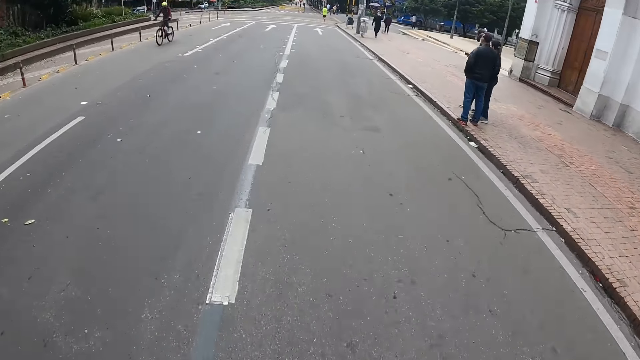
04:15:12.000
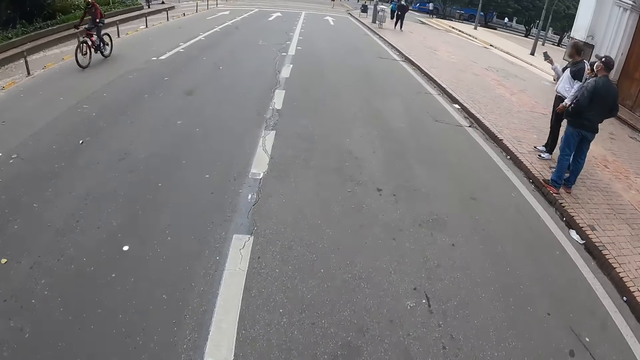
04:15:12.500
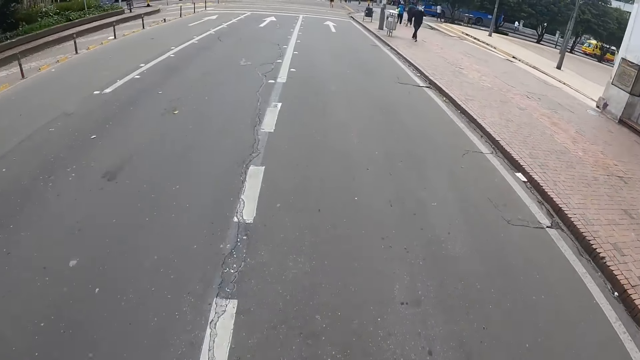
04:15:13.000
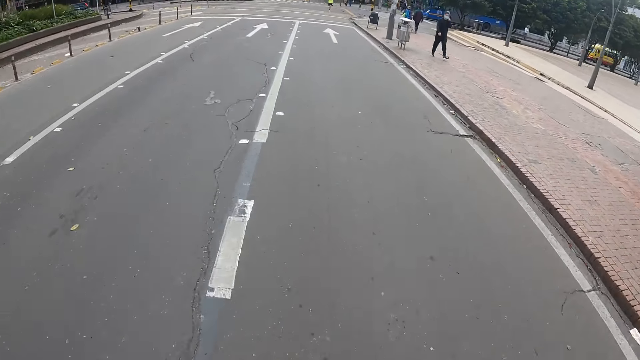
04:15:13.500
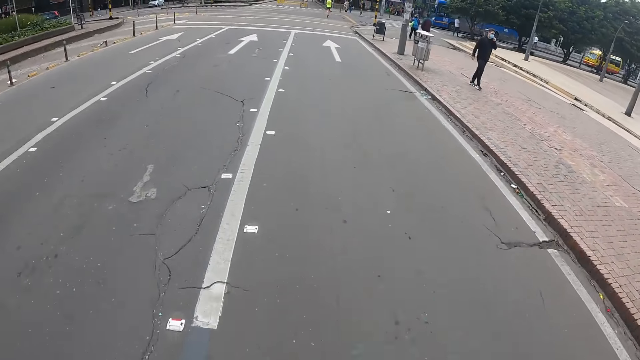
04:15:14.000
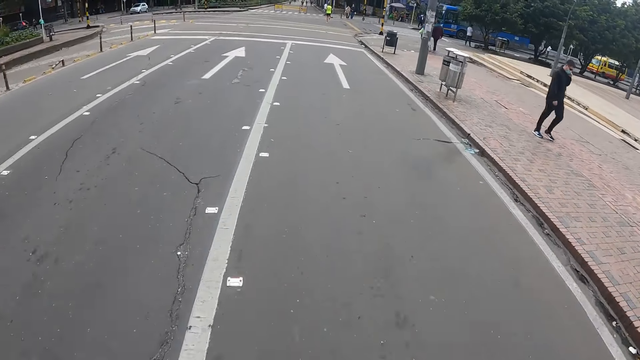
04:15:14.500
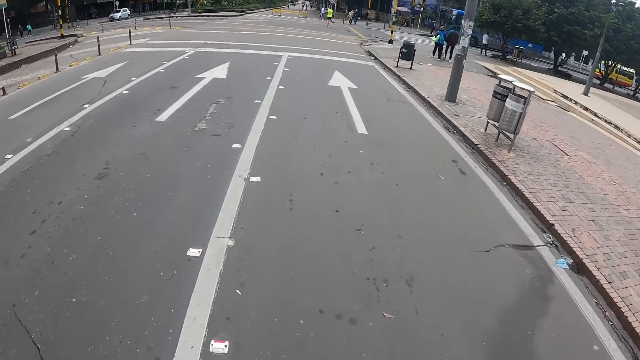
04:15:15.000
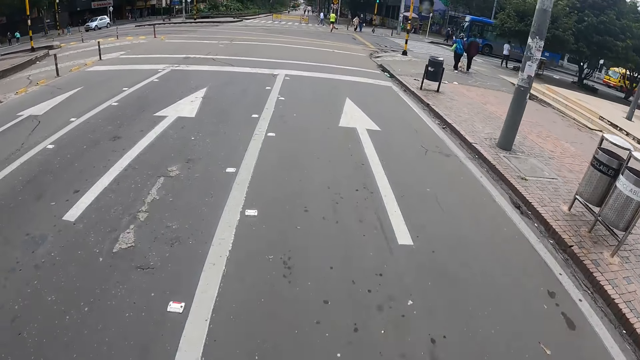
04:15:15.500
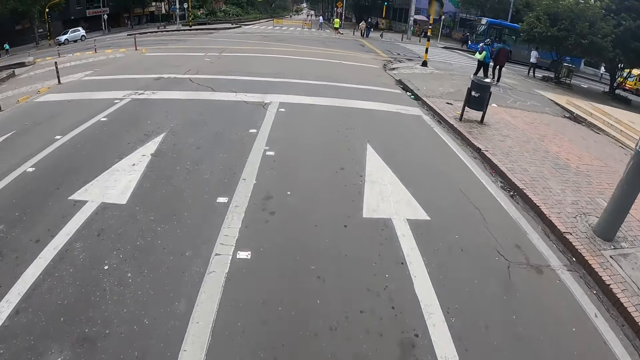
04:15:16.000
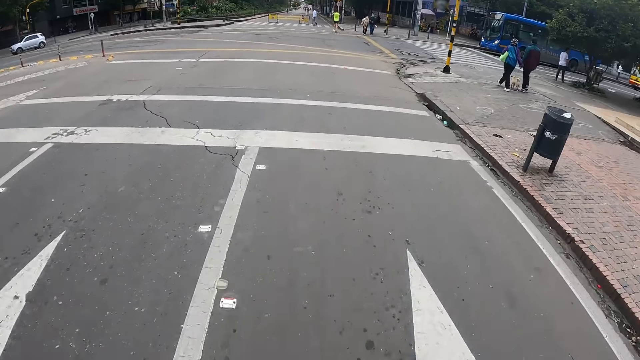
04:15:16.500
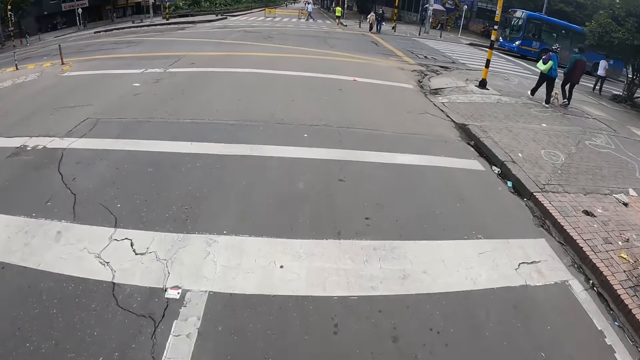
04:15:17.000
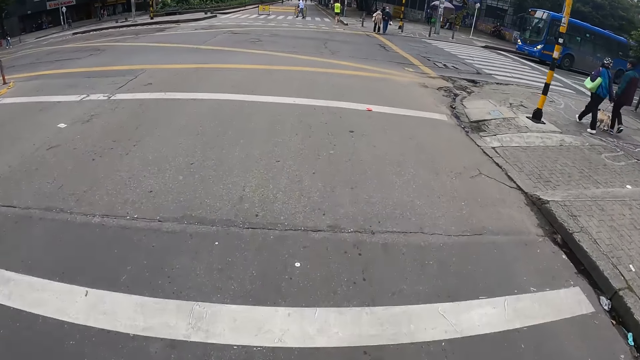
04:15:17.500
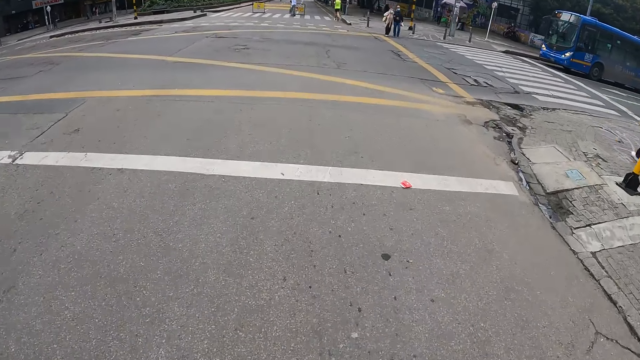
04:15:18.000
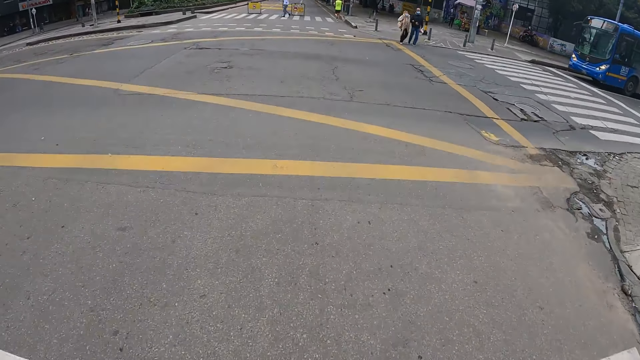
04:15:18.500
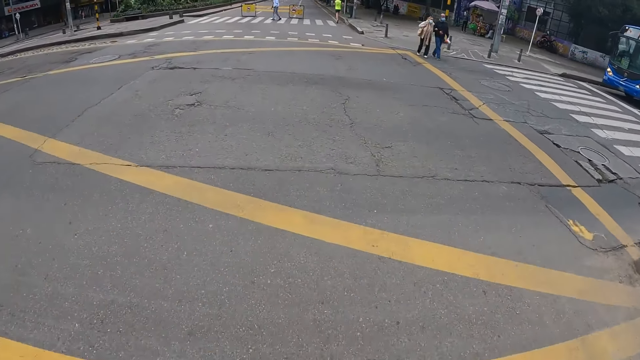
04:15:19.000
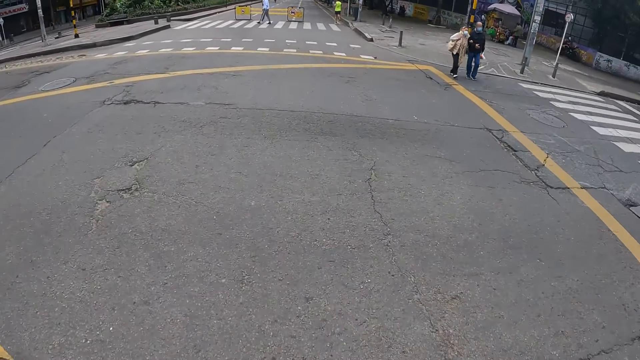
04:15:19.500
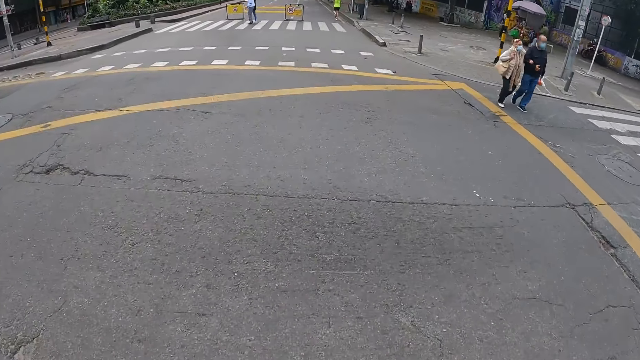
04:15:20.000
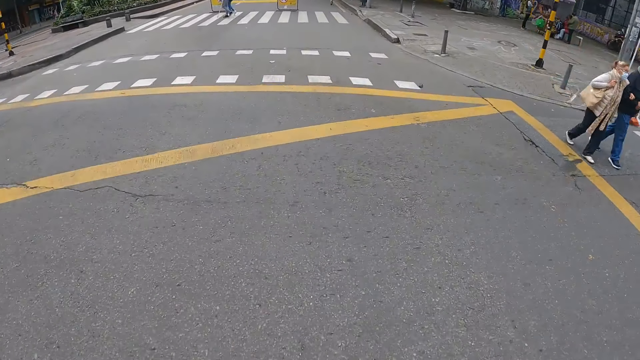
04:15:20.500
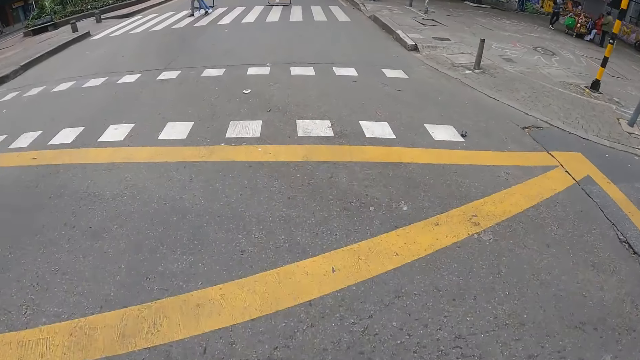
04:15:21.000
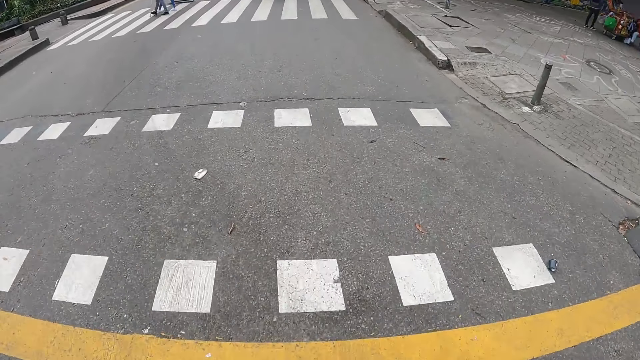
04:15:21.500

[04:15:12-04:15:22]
A bicycle rides past the camera wearer. A white car drives past the camera wearer.

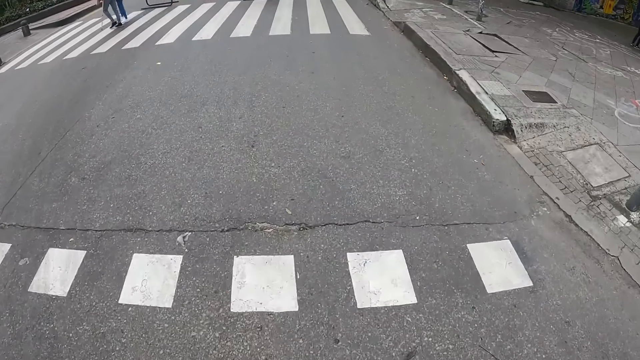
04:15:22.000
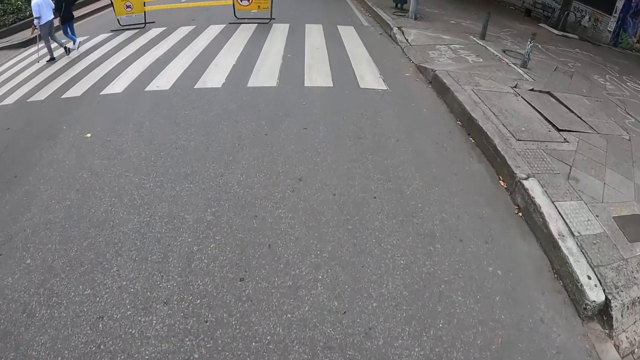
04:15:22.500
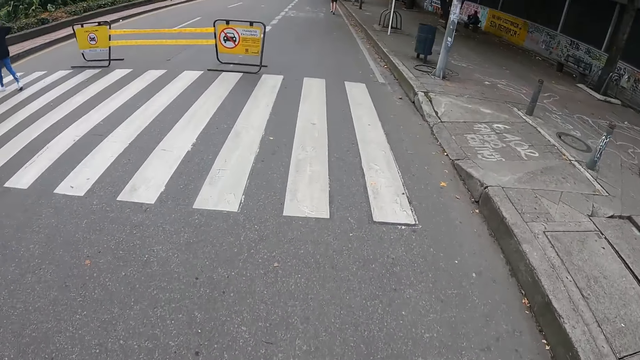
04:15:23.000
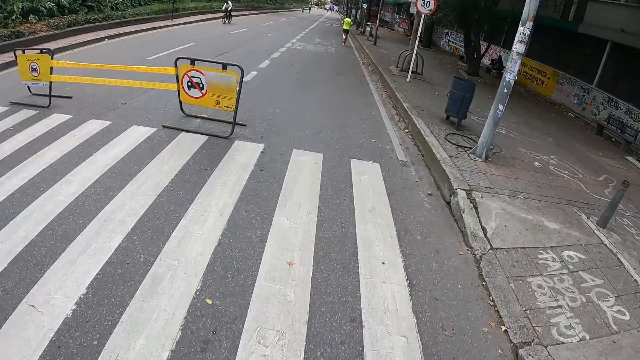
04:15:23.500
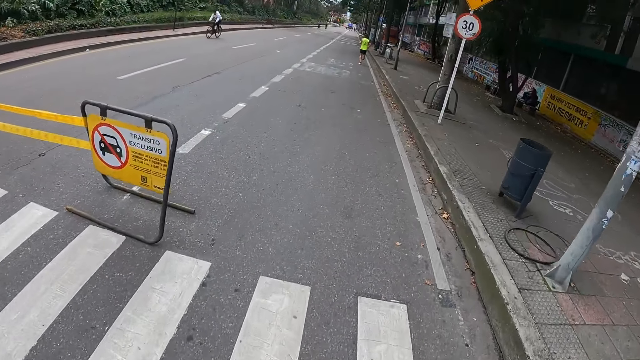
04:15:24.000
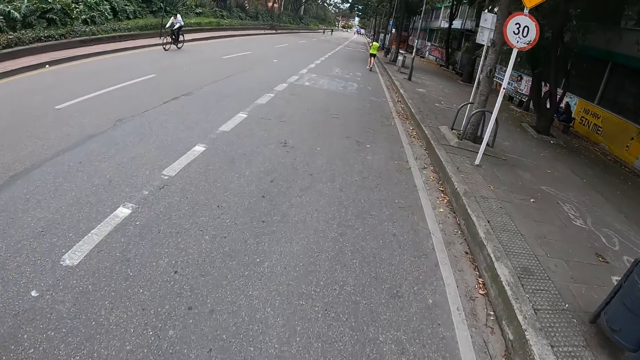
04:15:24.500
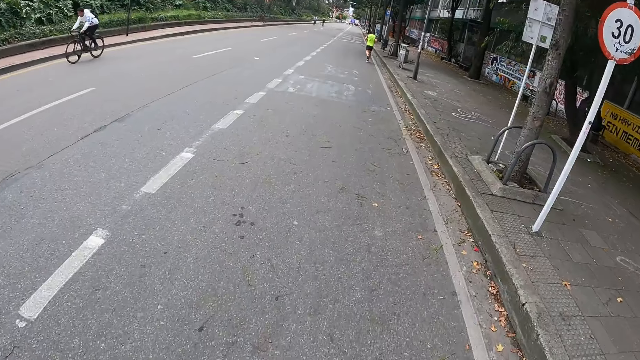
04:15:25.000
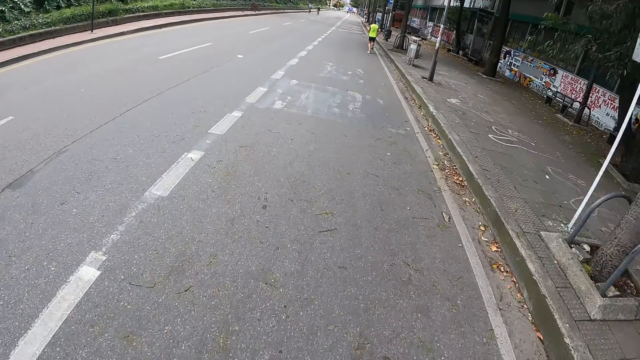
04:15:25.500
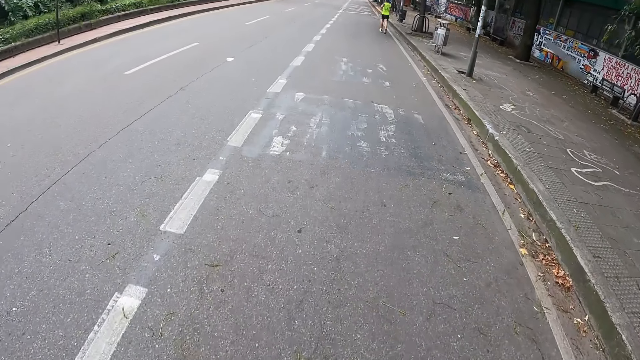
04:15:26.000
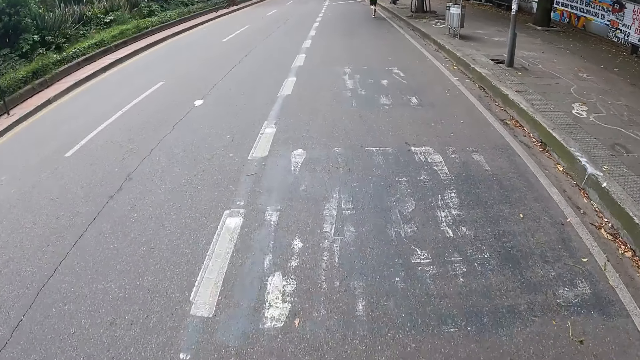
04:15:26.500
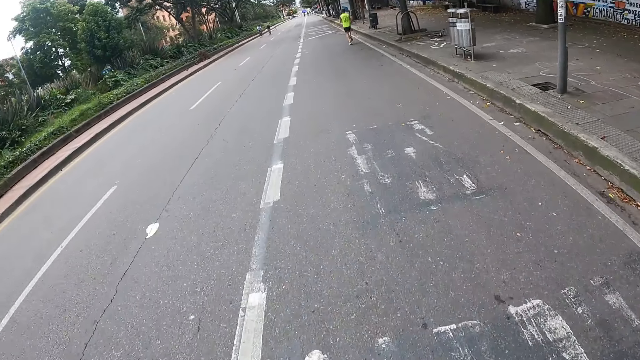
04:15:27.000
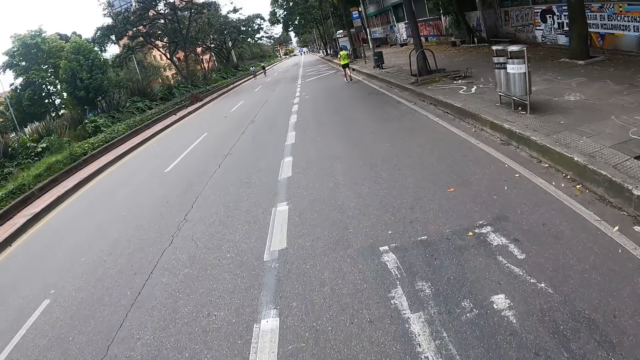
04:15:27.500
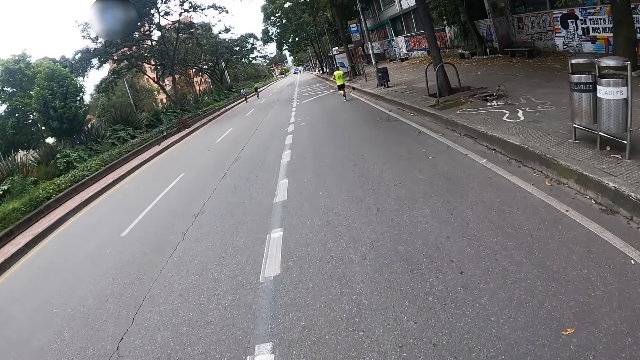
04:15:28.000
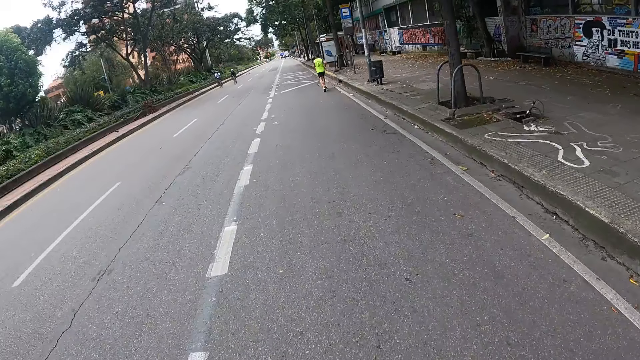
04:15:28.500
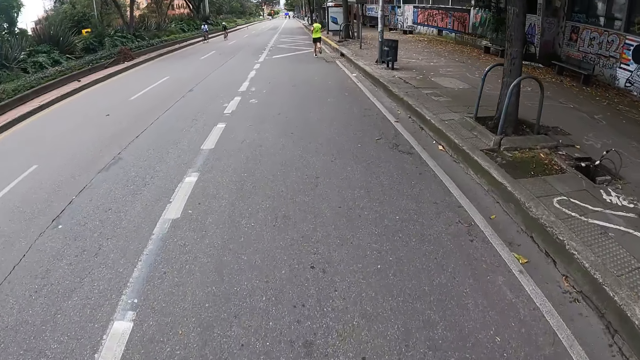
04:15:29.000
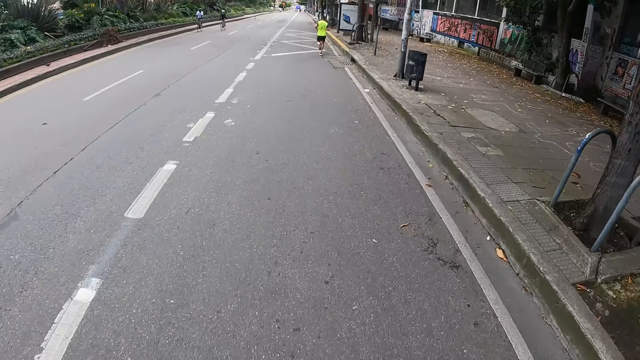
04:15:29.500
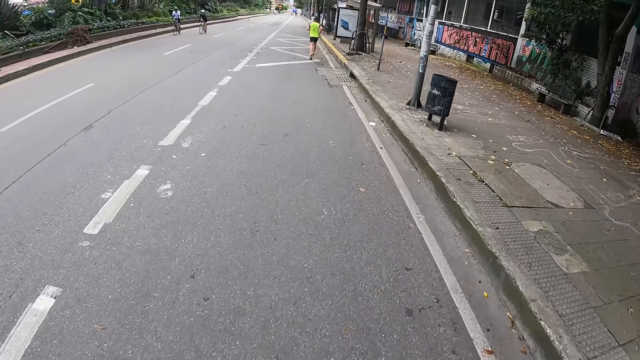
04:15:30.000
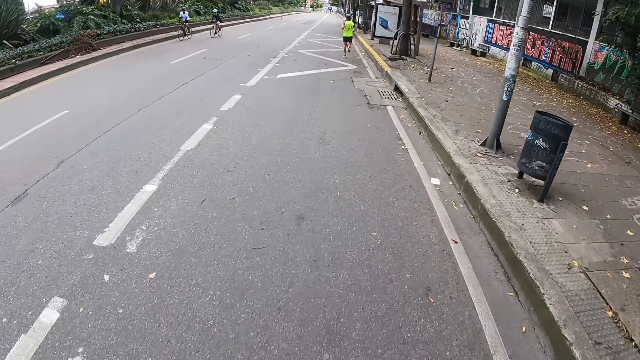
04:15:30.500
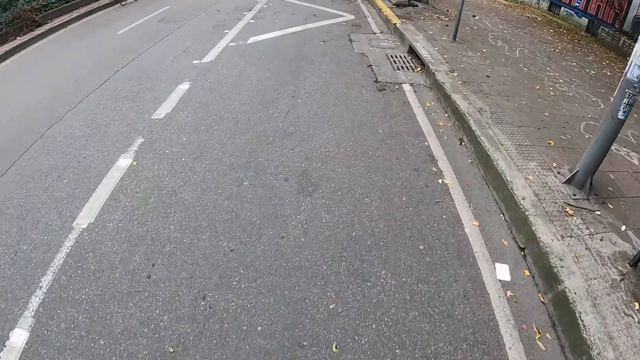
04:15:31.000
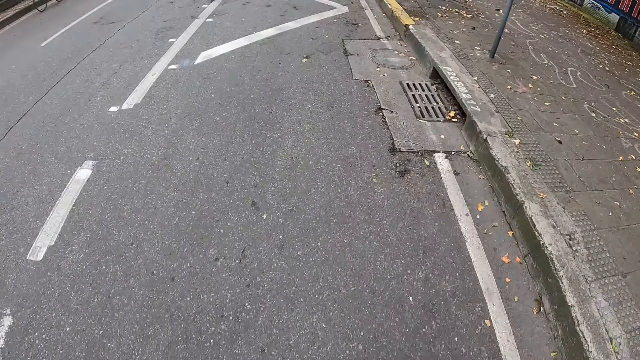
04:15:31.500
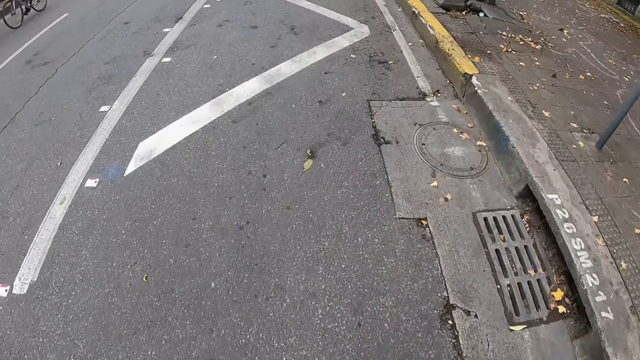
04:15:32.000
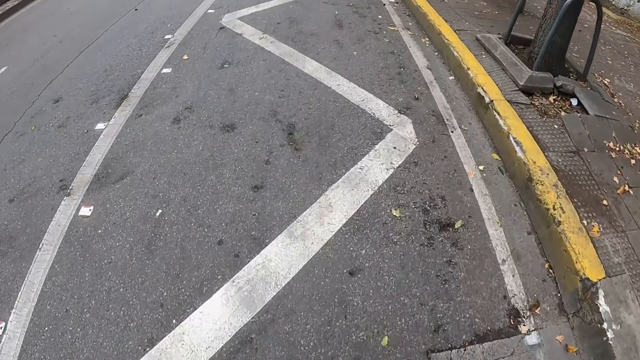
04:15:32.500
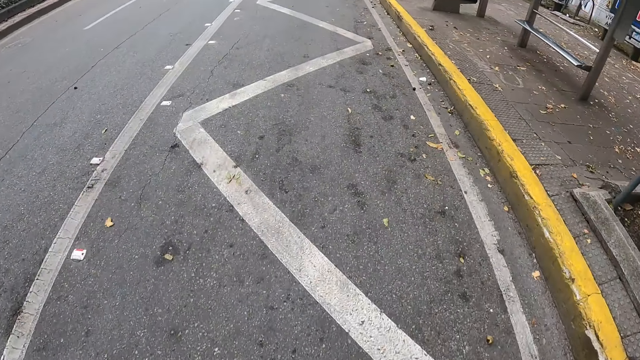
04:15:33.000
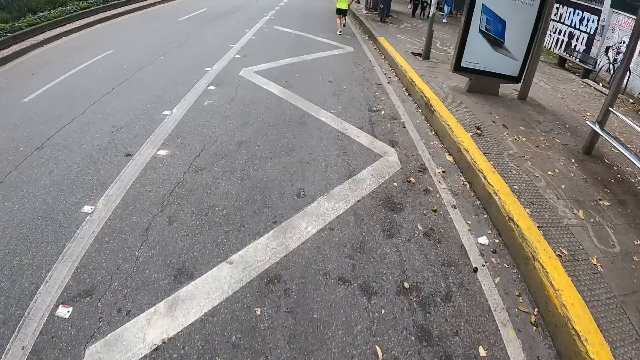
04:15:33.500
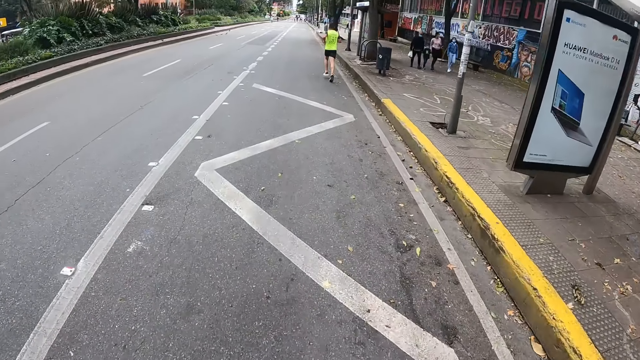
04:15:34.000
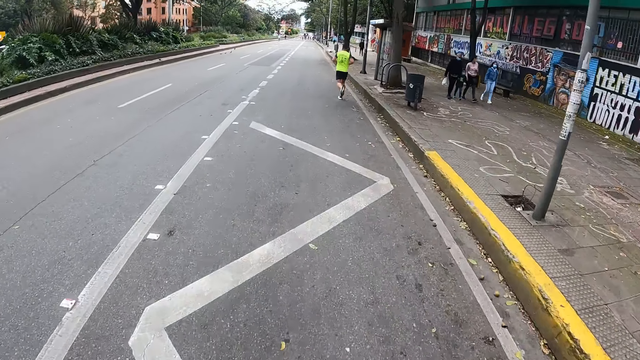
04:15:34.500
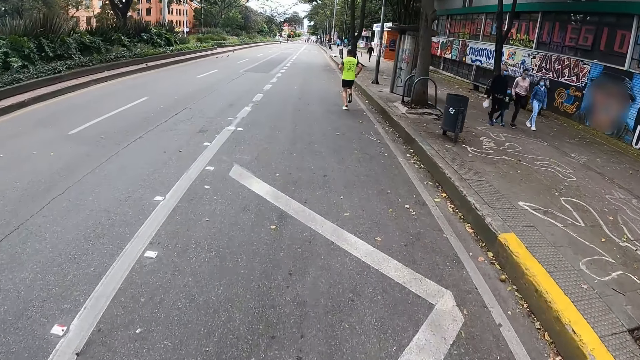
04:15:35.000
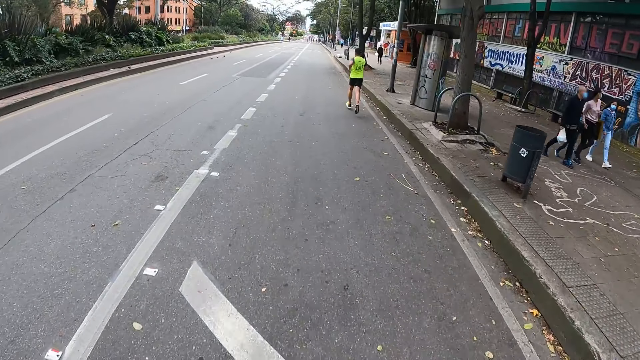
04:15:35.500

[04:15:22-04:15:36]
A bicycle rides past the camera wearer. A bicycle rides past the camera wearer repeatedly.
